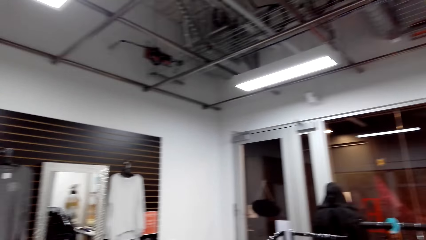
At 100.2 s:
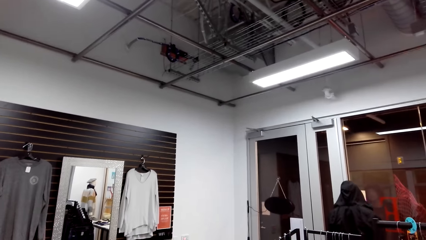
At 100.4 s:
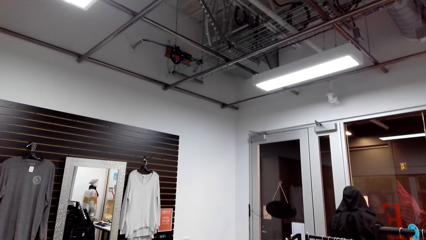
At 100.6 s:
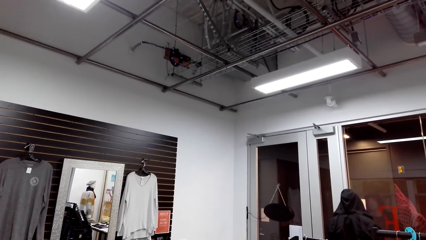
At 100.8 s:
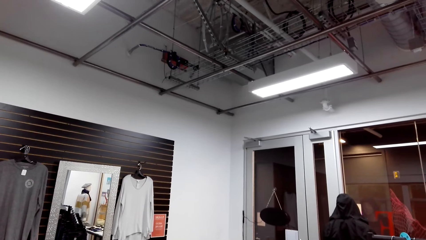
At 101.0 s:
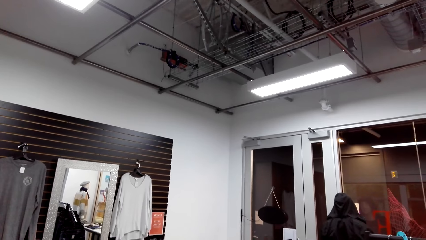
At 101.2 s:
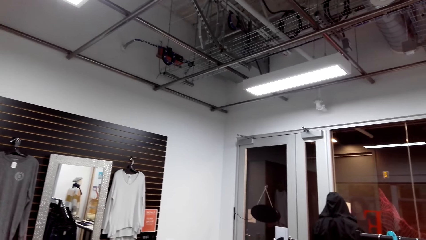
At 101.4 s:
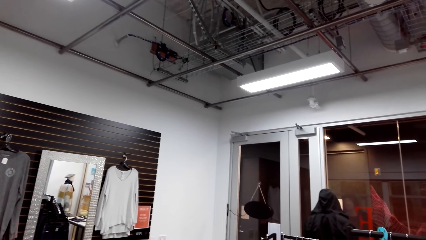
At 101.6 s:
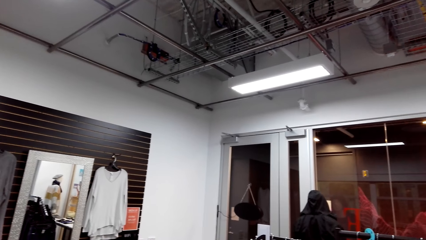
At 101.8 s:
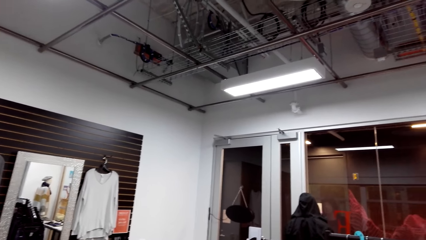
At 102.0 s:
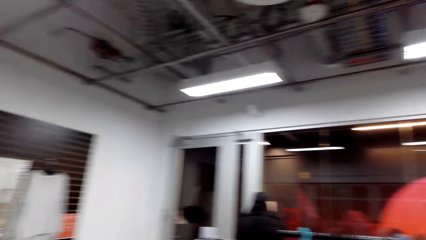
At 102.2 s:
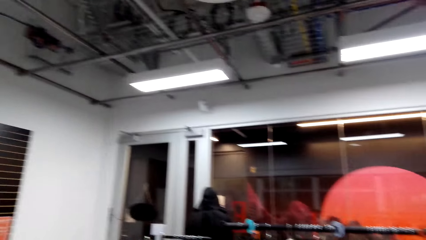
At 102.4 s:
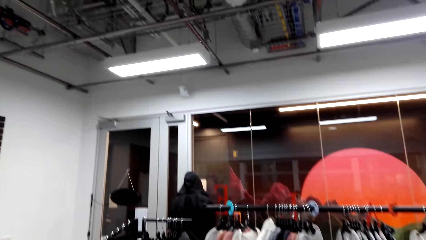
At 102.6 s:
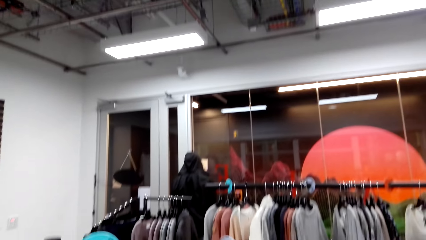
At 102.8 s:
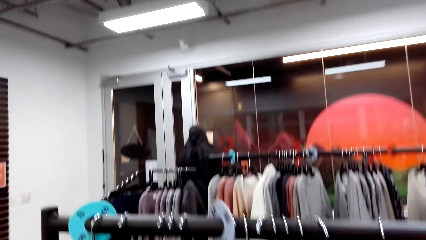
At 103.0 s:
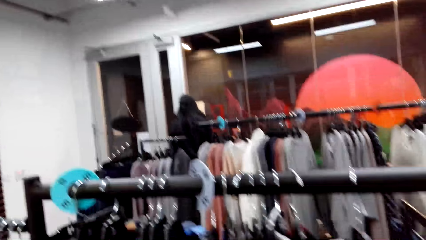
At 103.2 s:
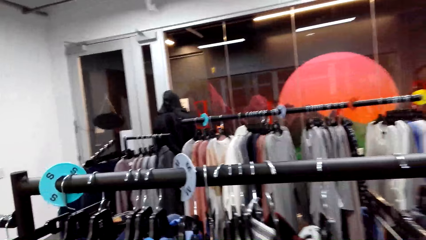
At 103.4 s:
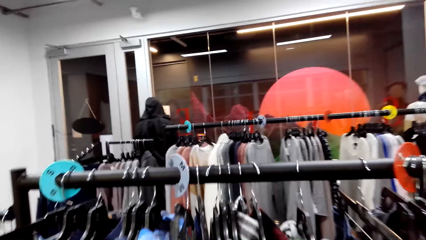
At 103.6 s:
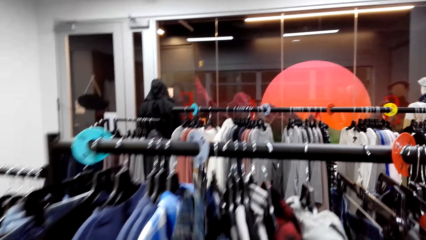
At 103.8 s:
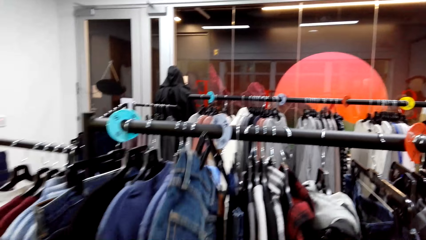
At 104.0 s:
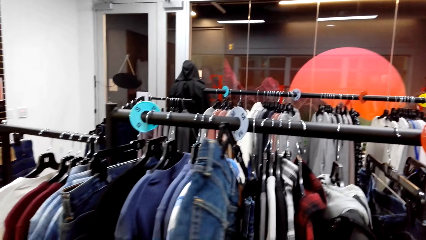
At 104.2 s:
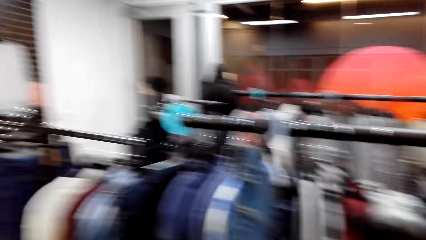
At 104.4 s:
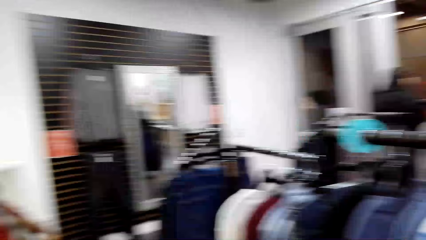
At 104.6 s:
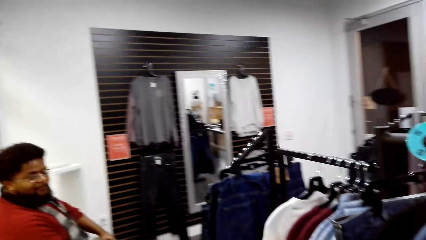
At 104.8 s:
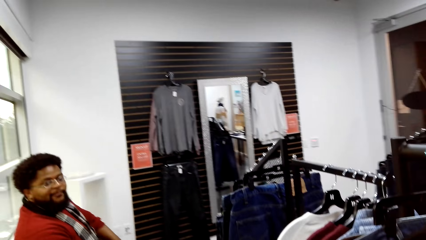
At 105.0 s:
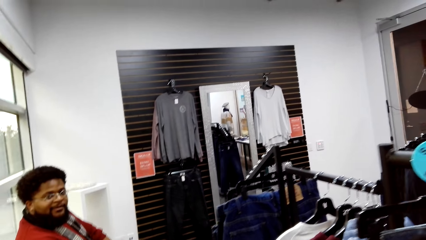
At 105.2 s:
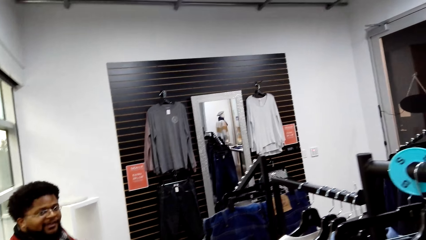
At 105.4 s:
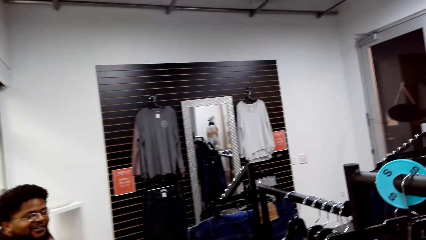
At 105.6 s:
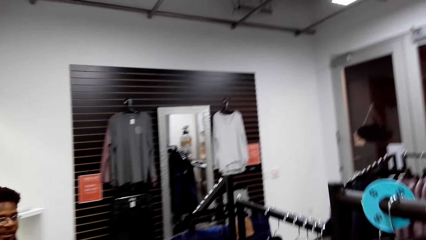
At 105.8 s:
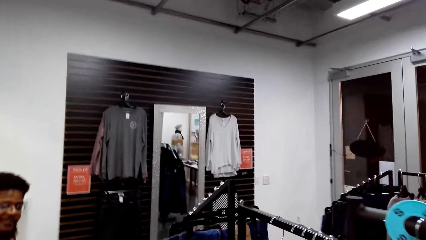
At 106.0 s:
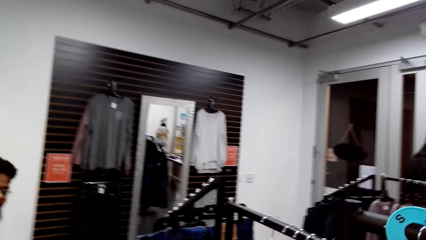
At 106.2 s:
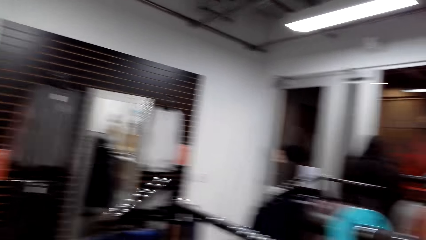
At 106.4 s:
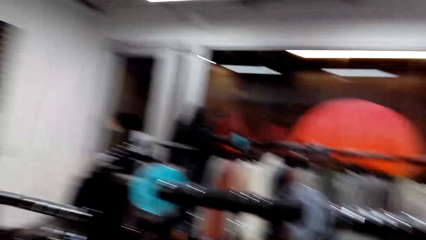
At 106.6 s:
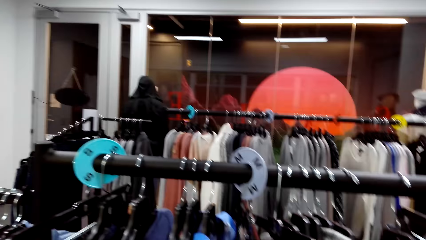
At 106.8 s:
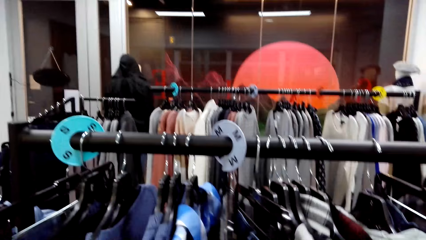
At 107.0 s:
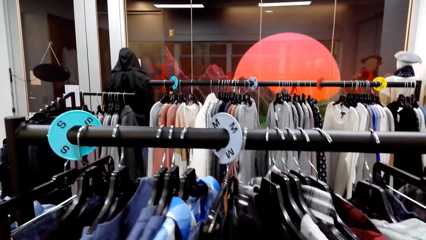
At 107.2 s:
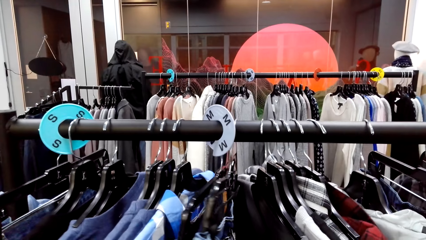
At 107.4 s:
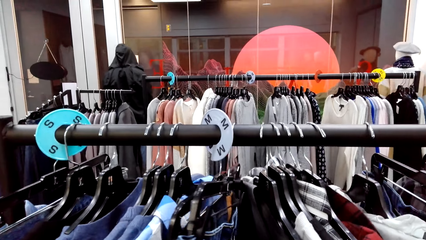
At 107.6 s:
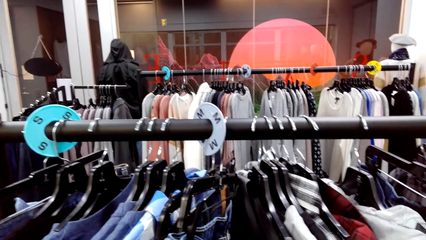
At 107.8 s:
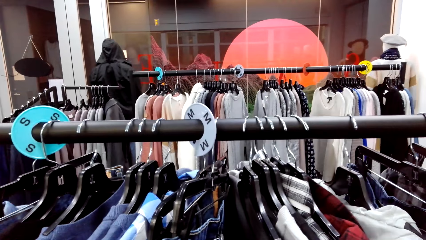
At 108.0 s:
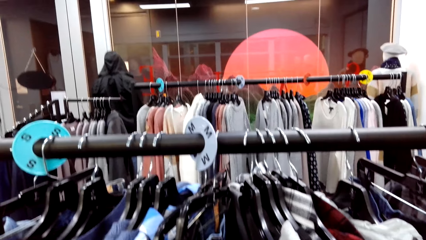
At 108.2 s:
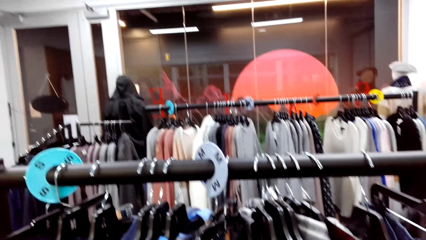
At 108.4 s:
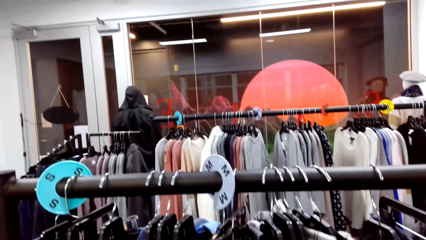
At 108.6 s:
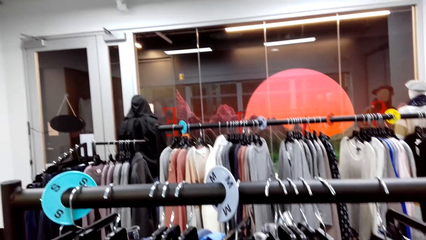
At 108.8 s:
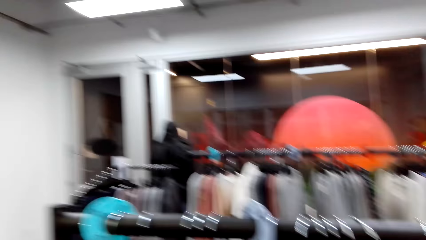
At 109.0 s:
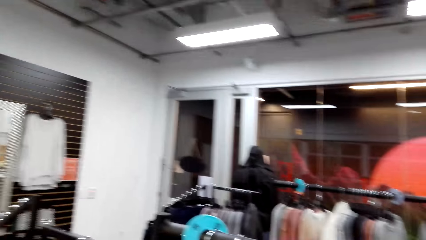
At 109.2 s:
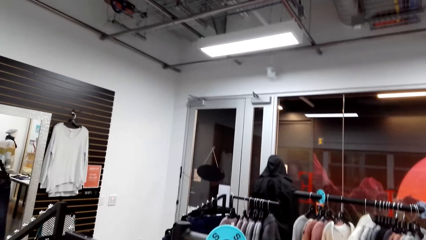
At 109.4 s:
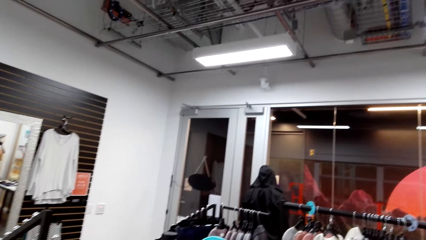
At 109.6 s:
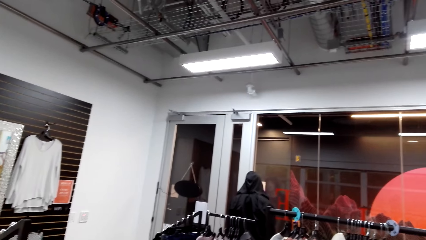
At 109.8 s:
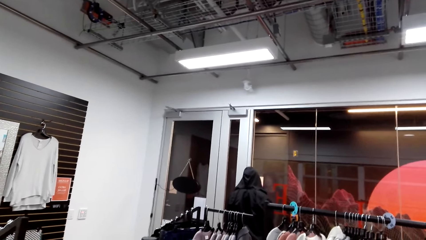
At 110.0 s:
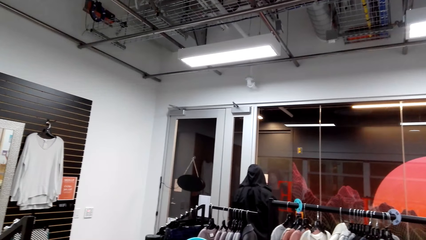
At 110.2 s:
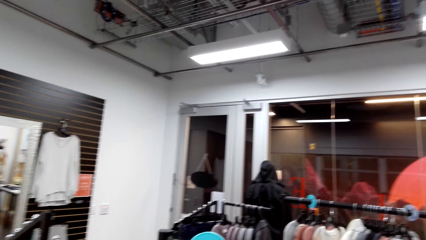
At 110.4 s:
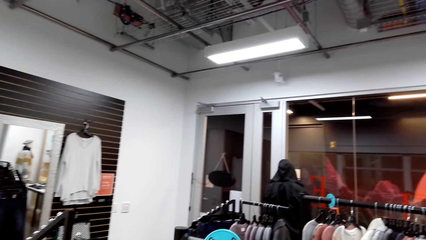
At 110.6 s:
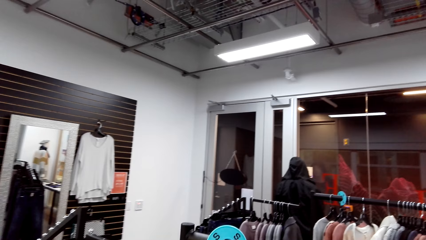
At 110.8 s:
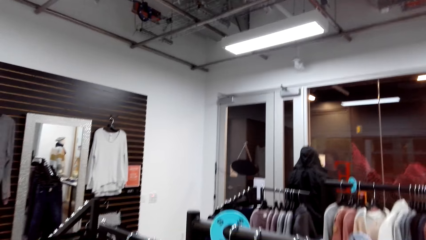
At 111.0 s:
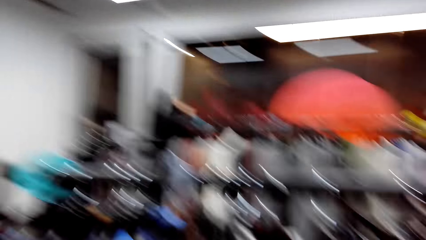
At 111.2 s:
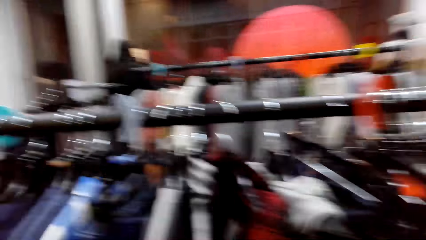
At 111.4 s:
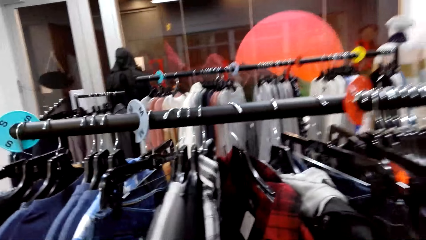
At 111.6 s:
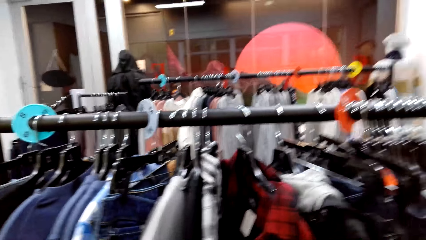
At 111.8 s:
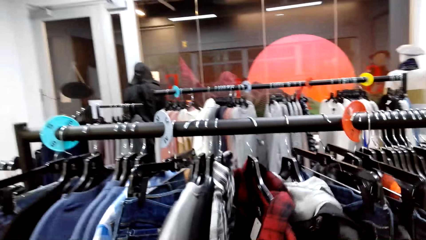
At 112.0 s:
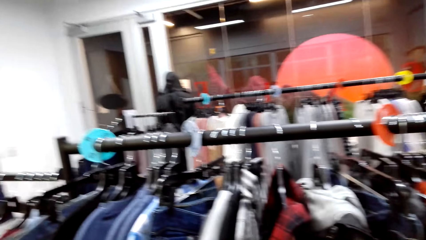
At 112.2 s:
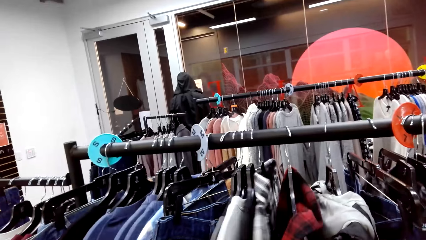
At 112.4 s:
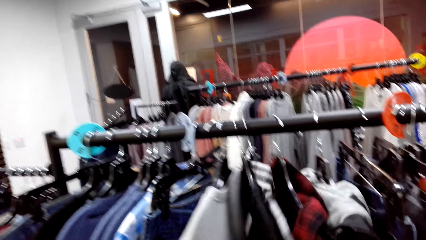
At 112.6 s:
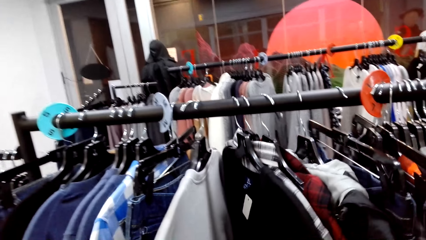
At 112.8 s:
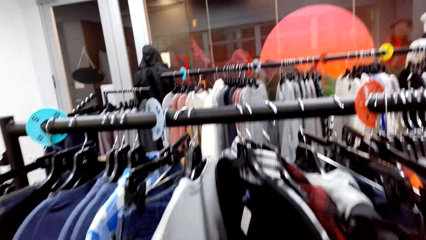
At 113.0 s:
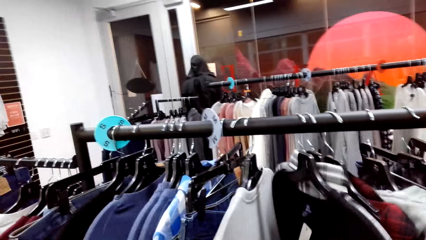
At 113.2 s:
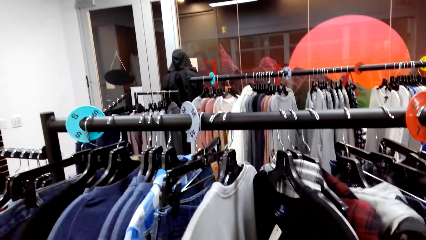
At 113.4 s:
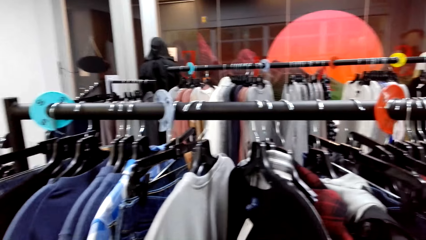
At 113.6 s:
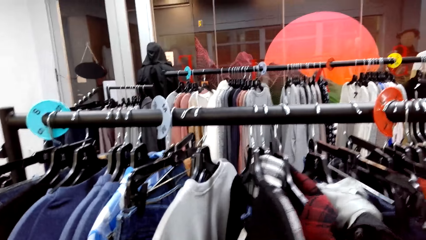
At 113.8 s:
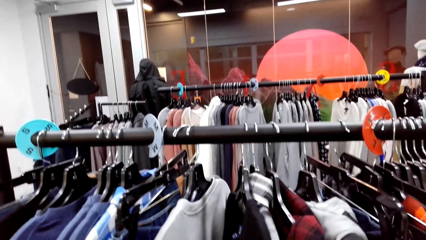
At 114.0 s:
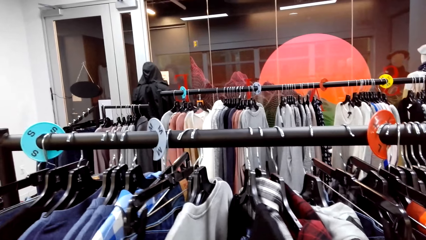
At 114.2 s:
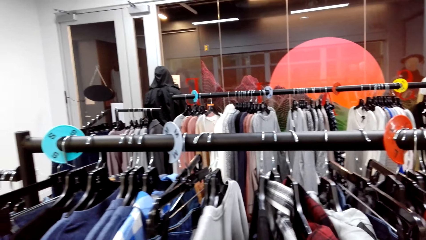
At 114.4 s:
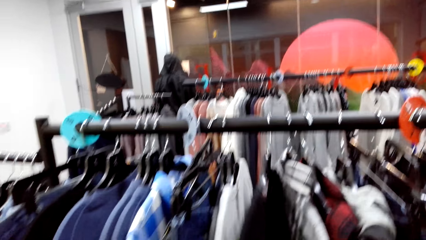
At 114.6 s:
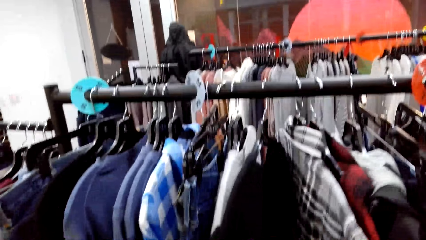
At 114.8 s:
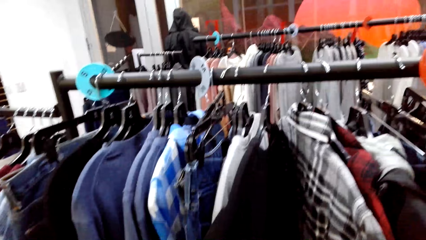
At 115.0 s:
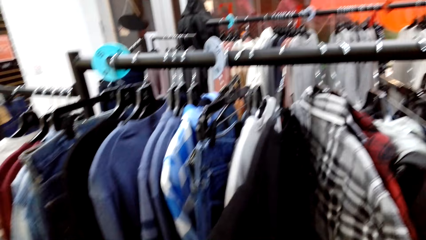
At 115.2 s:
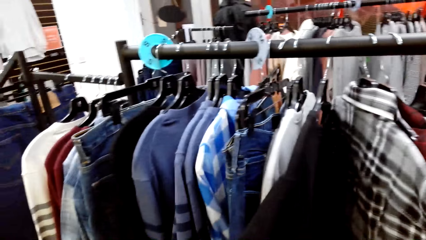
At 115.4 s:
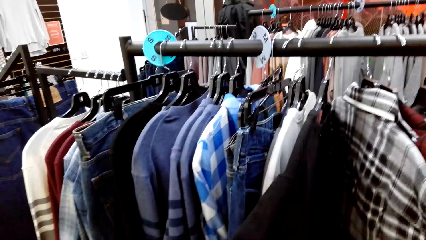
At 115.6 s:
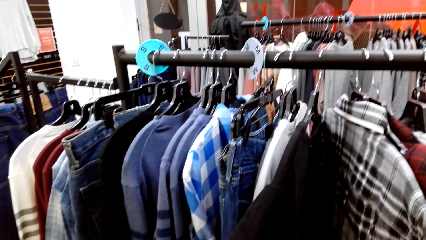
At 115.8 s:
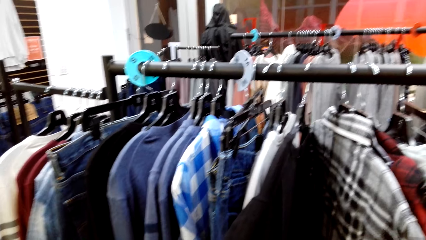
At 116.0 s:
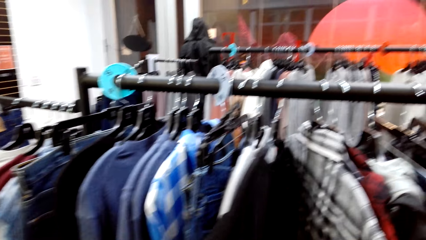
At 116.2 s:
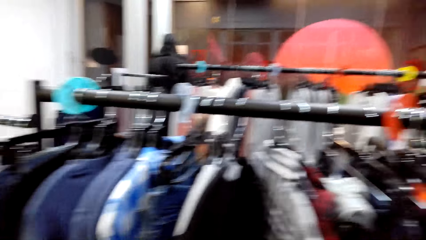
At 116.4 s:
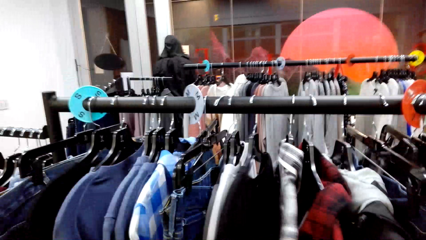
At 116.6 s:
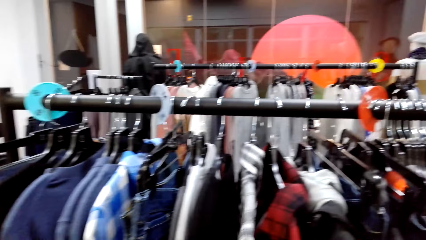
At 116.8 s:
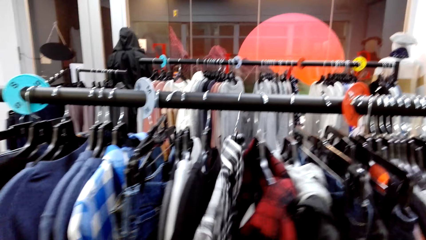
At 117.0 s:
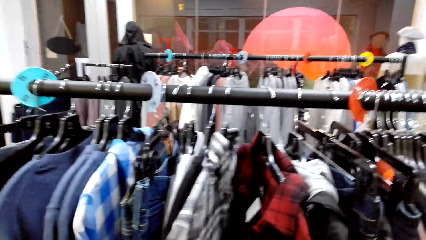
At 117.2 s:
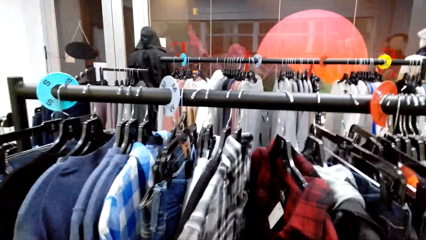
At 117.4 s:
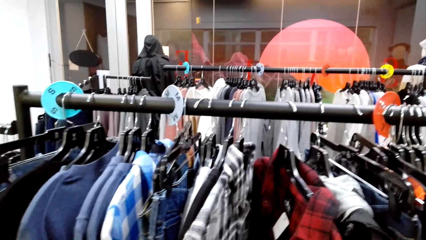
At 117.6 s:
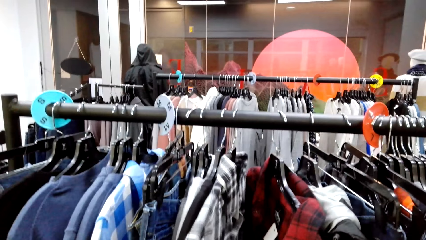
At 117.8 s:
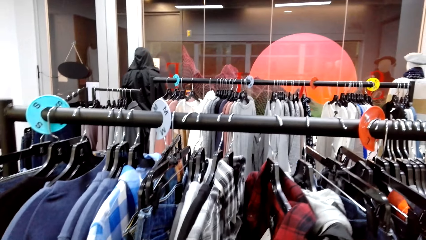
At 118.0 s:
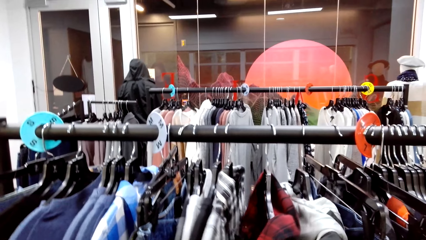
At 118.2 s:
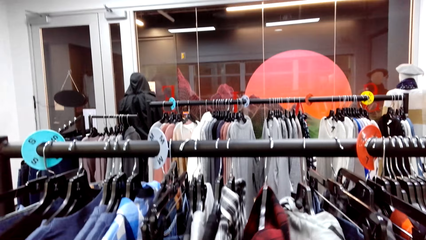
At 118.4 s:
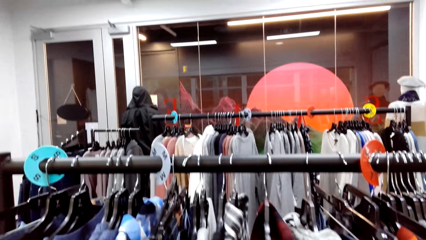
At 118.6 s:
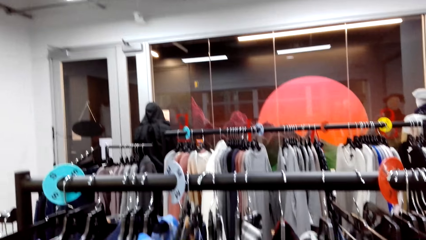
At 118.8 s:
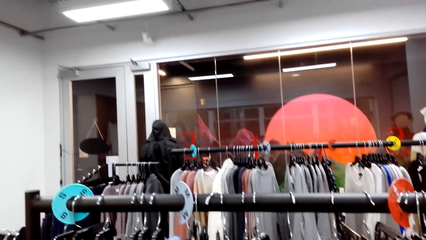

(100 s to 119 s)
A man stands in the boutique. The man nods his head. The camera wearer looks around. They check clothes on the display rack. They look around. They check the clothes on the display rack. They move the clothes on the hanger in the boutique.
